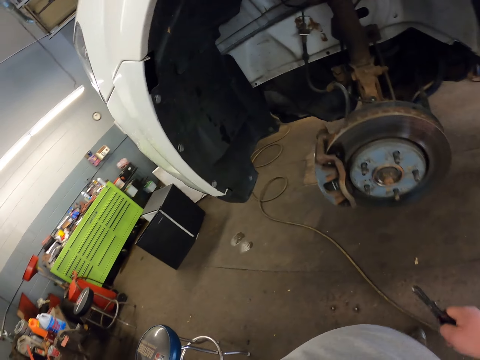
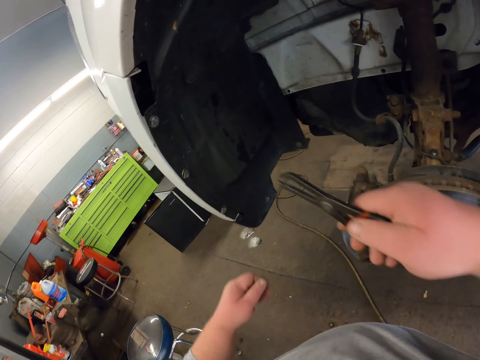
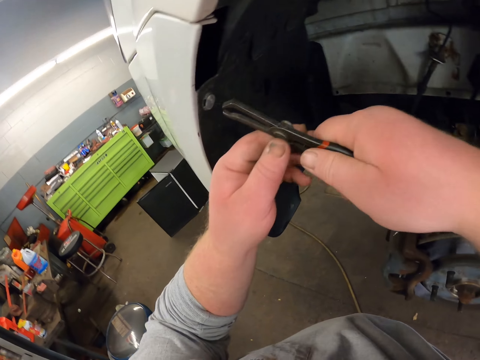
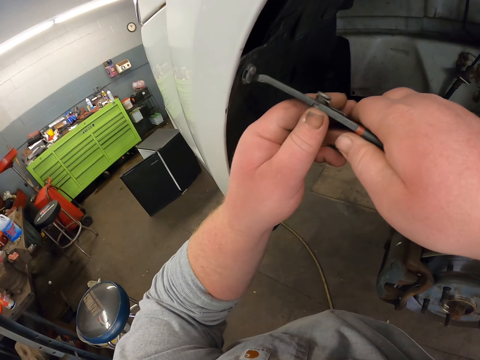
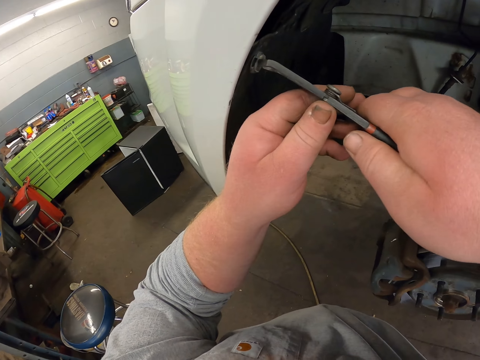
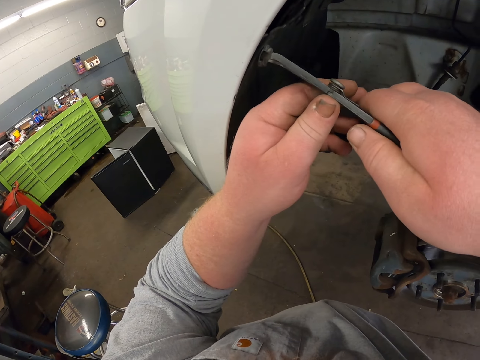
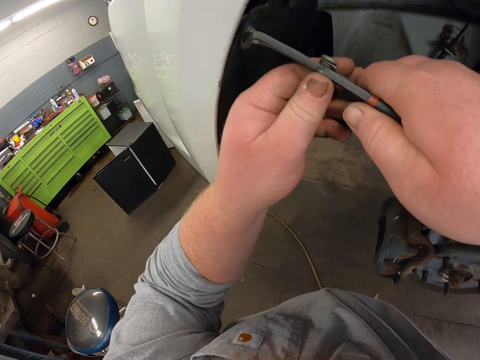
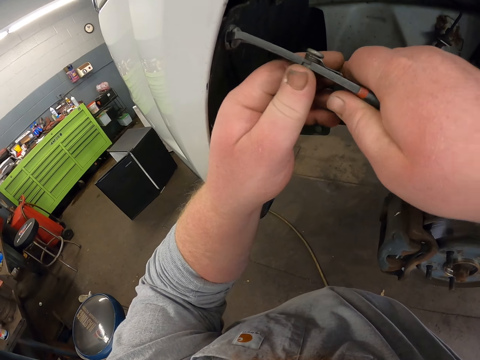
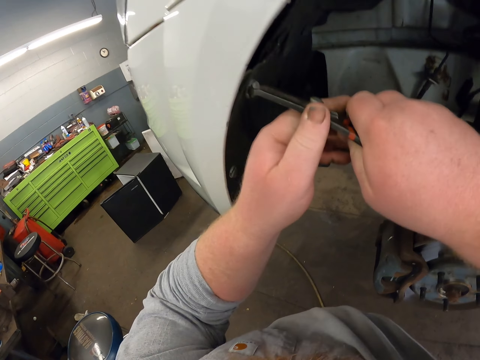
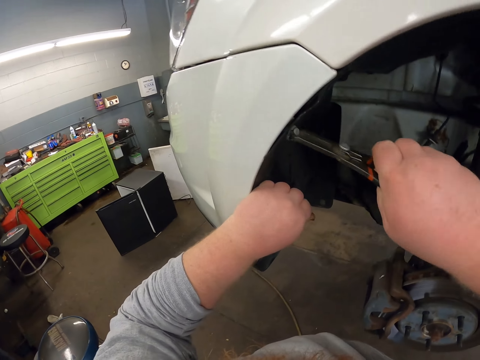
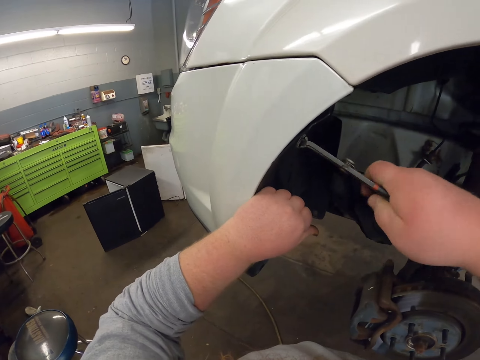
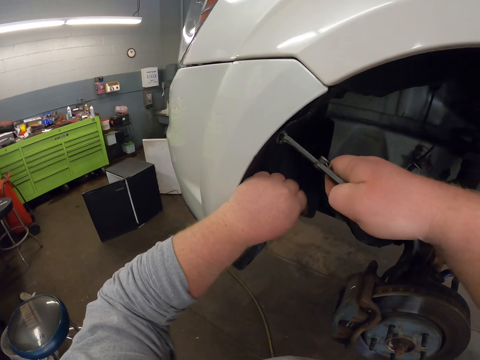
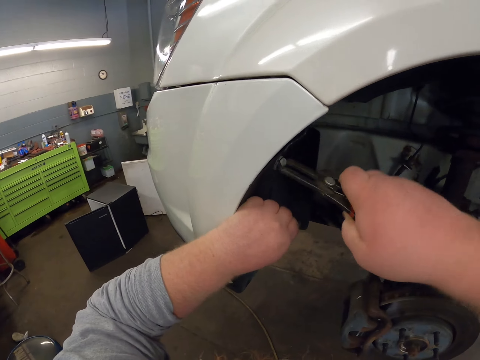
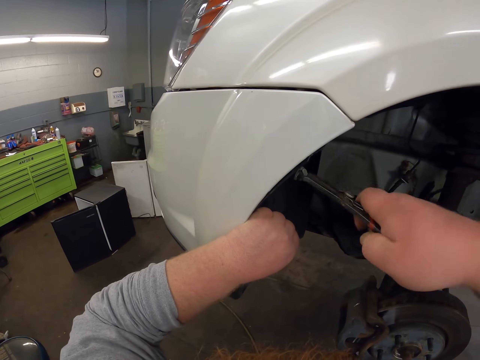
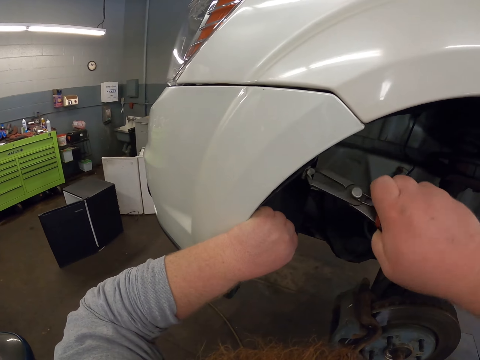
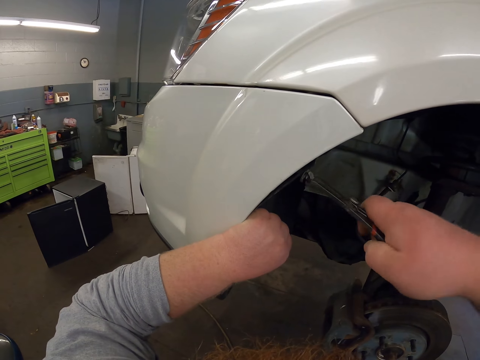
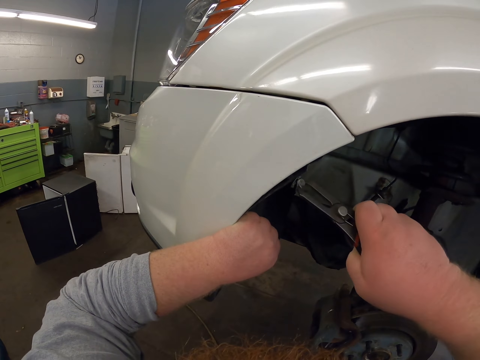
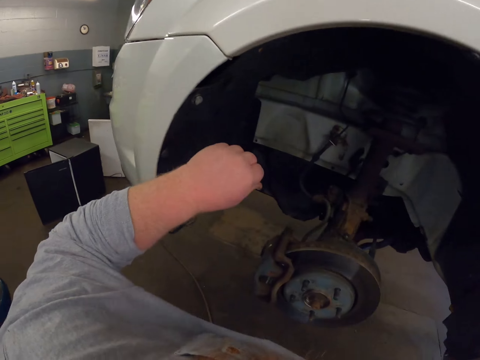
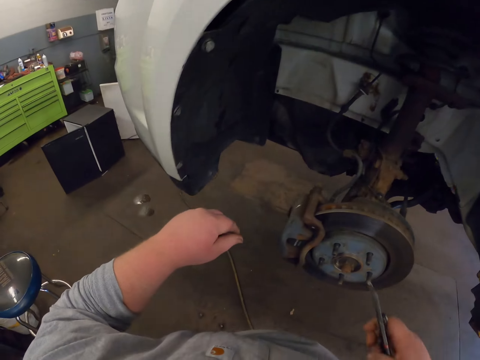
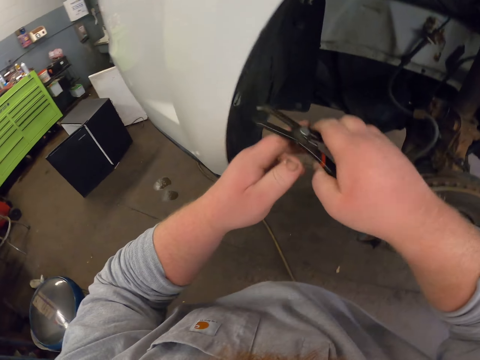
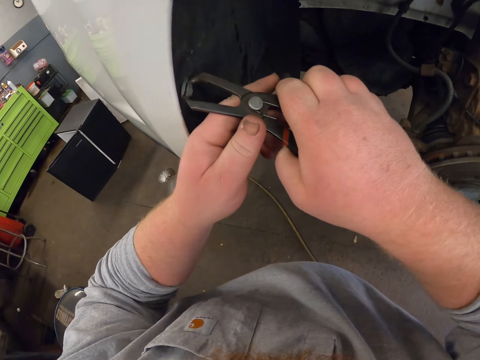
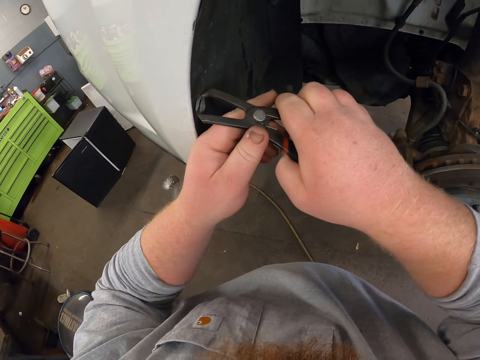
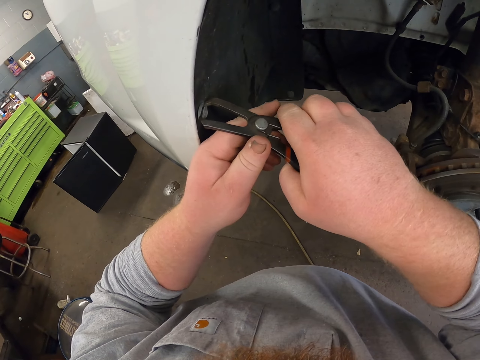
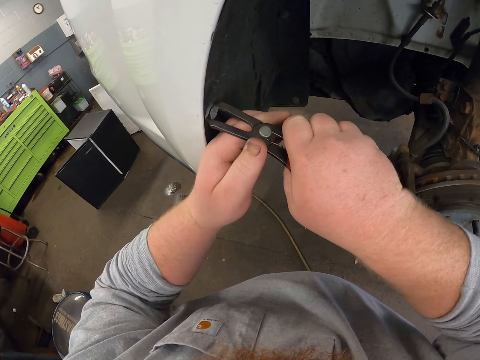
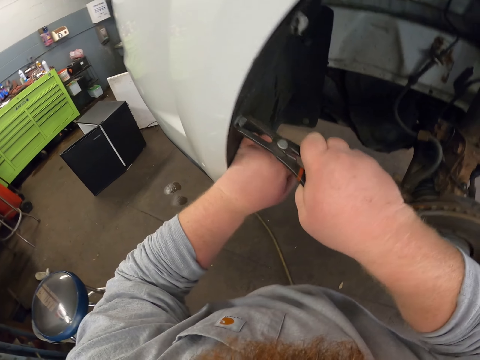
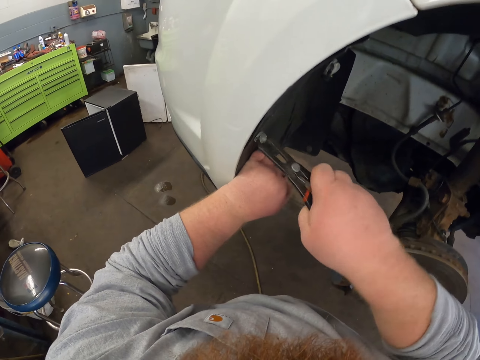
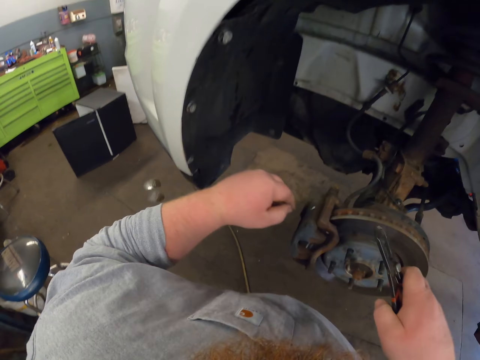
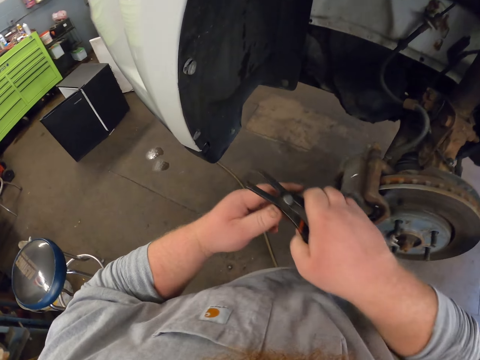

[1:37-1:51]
The camera wearer fixes the car screws with the pliers. They remove the bolt with the pliers. They remove it again.

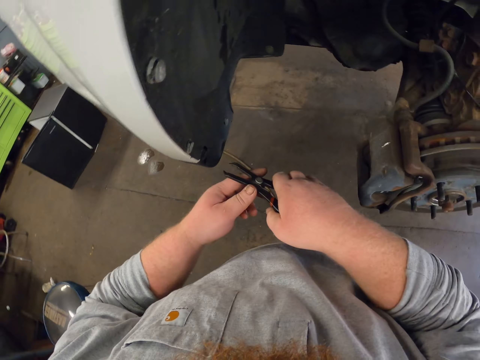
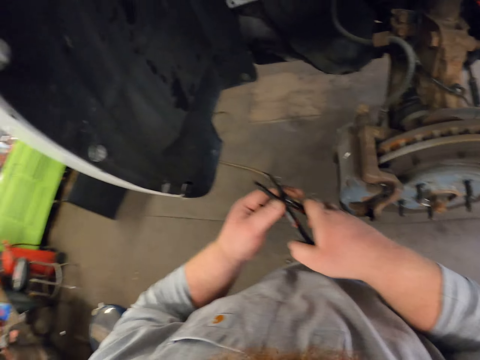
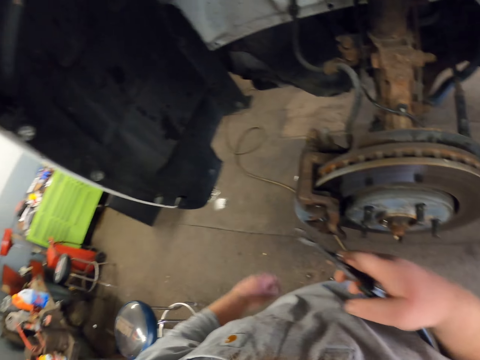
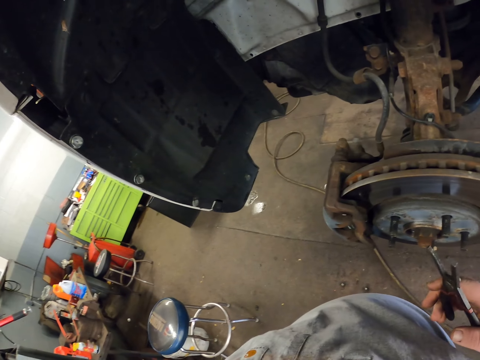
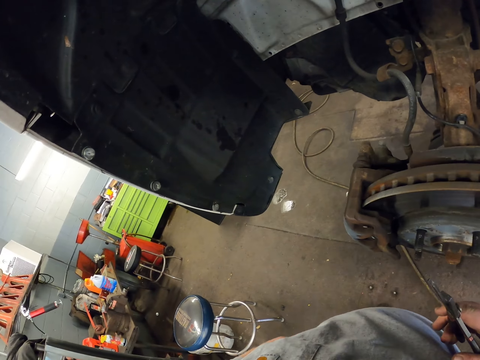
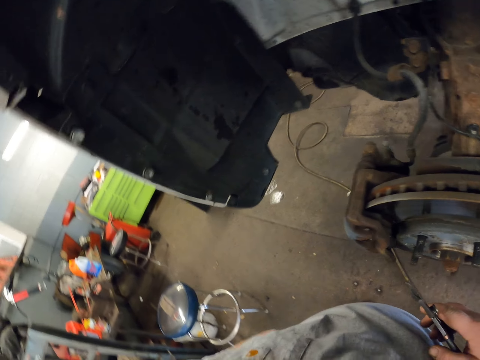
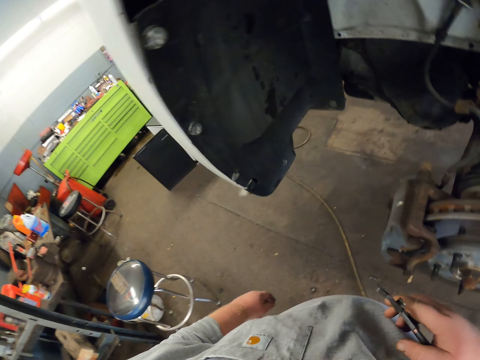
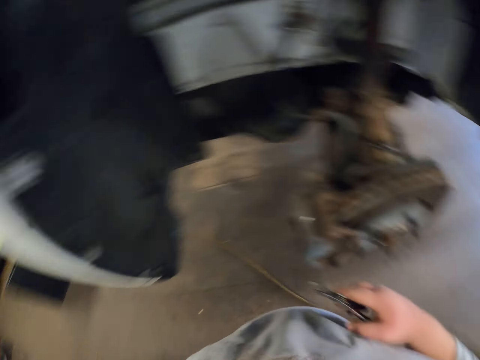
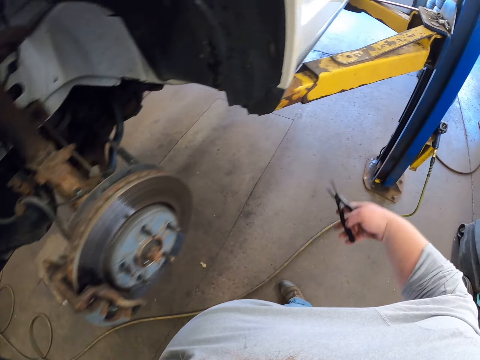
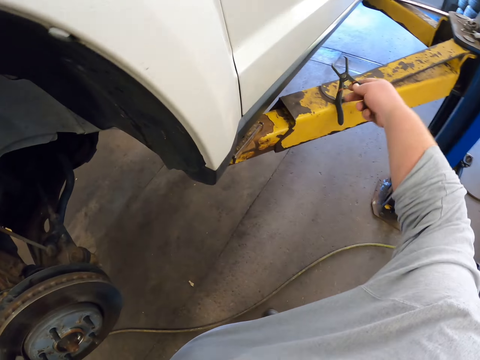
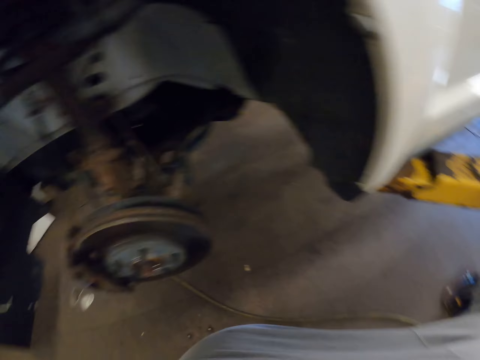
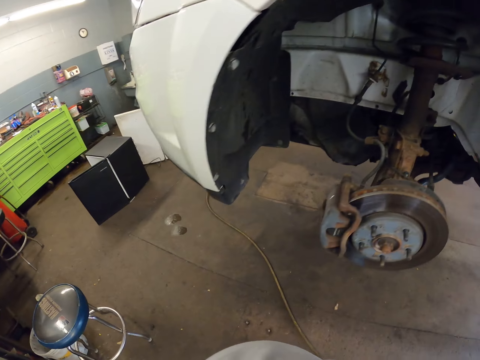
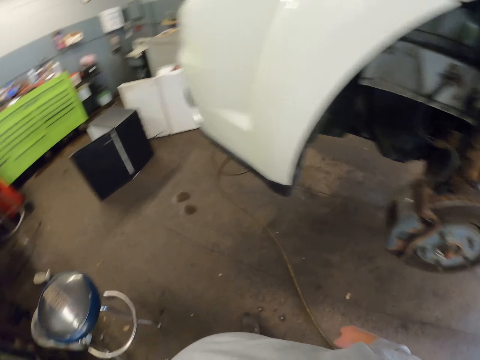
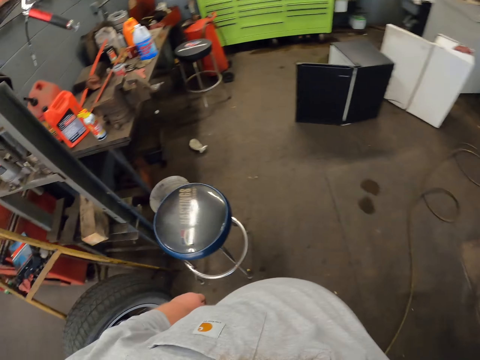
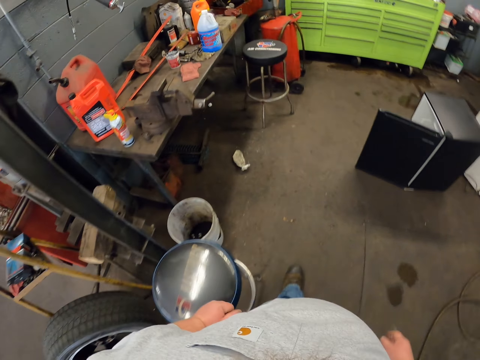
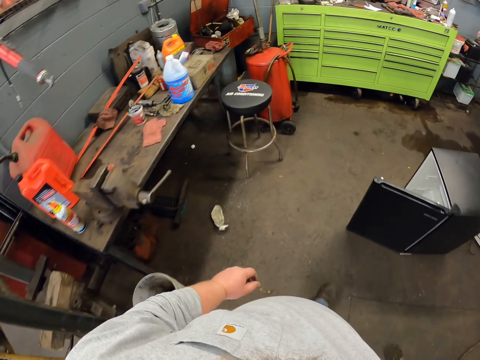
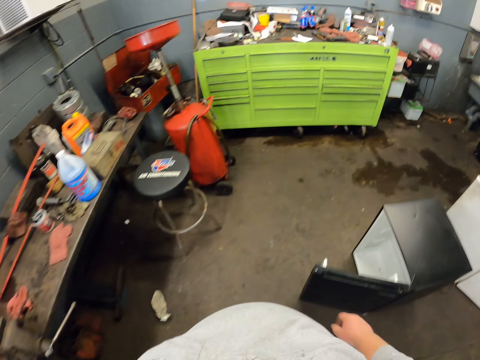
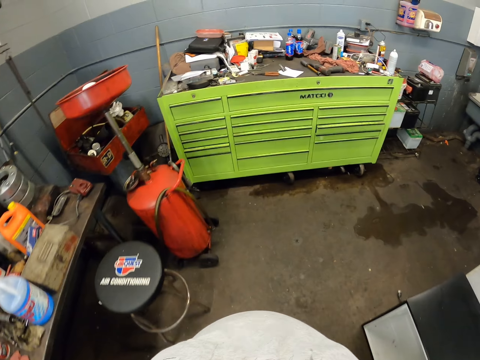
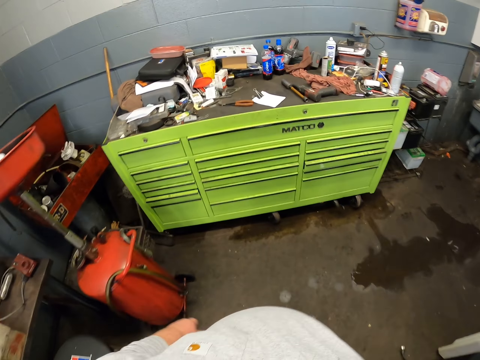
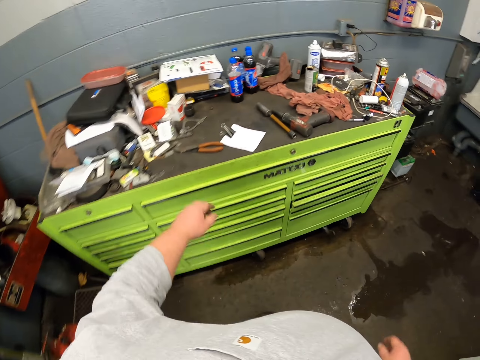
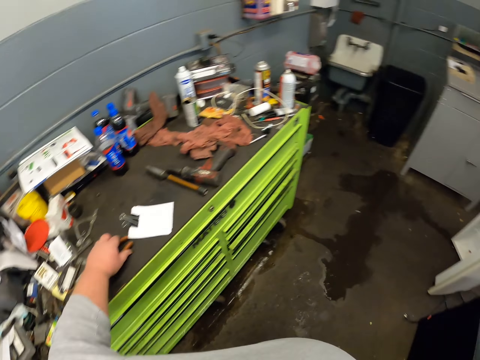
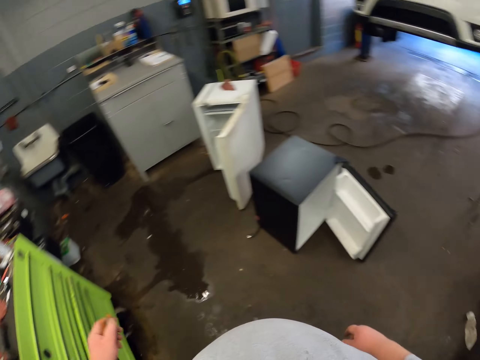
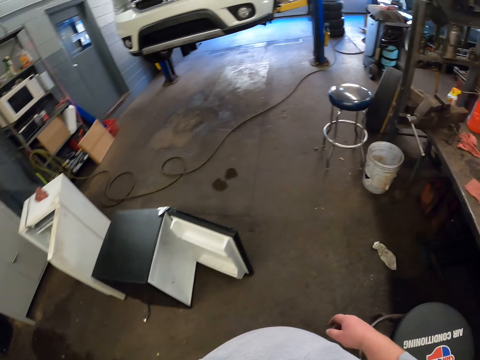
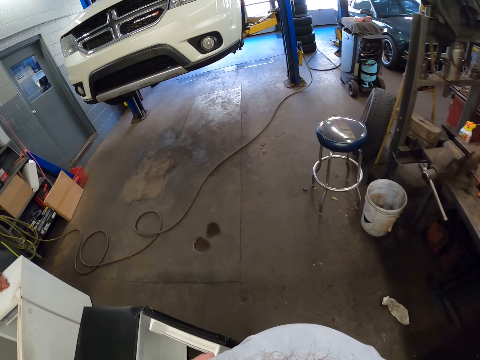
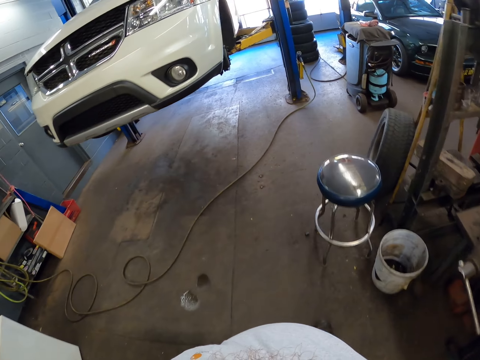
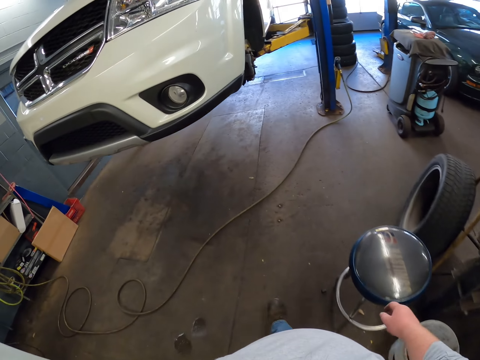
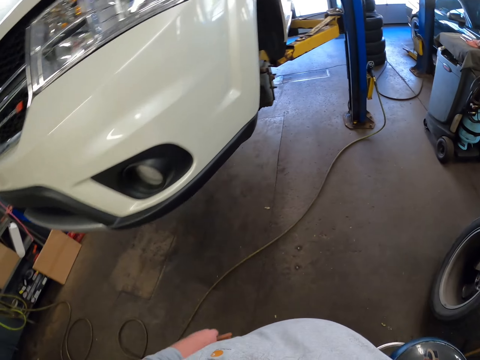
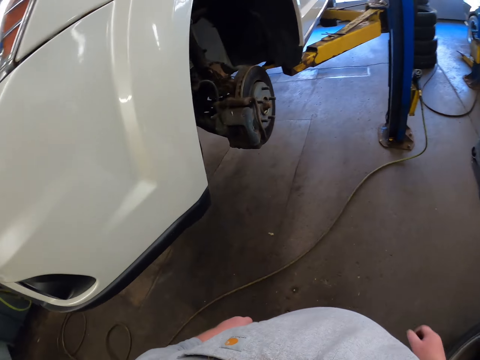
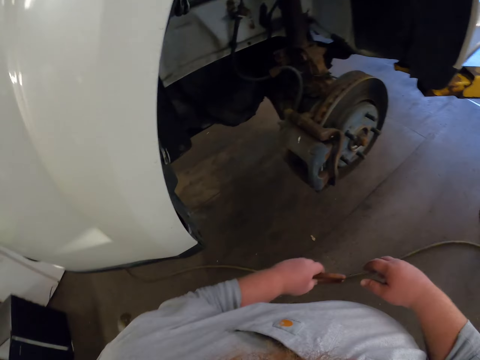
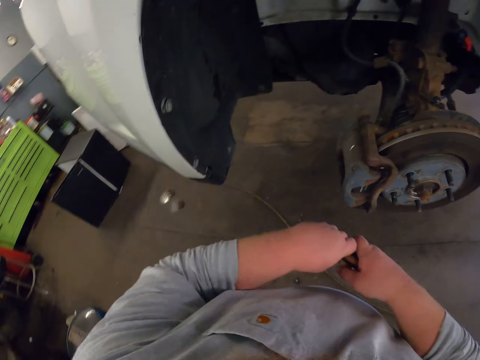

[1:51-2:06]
The camera wearer stares at the car. They put the pliers on top of the steel. They move towards the cupboard. They pick up the pliers on top of the cupboard. They move towards the car.
